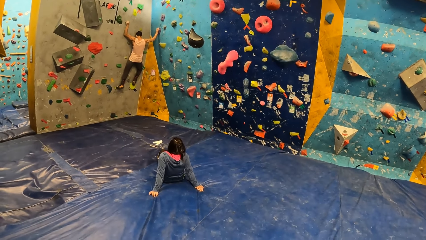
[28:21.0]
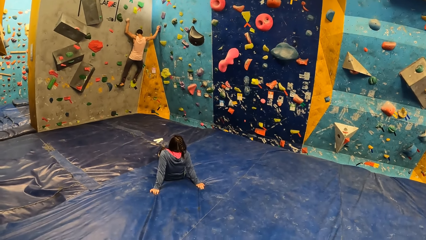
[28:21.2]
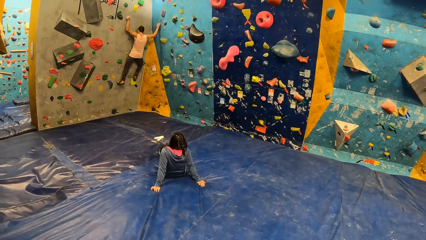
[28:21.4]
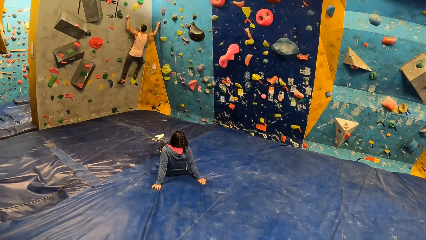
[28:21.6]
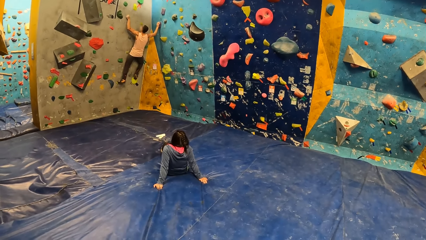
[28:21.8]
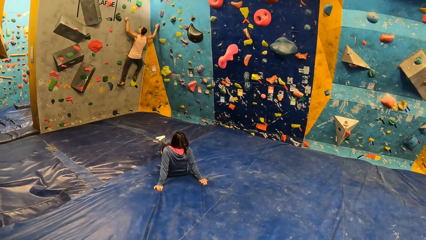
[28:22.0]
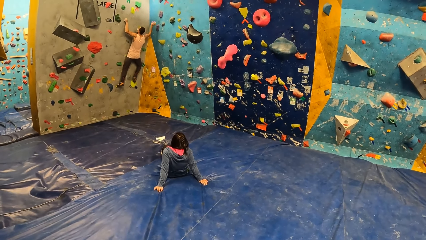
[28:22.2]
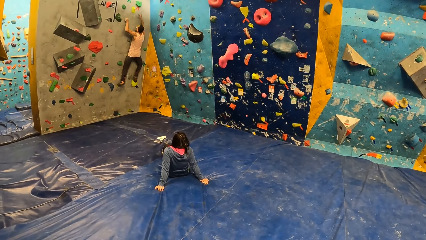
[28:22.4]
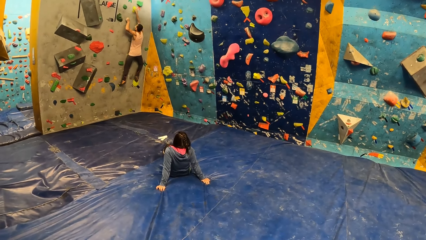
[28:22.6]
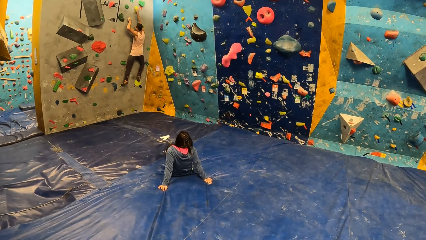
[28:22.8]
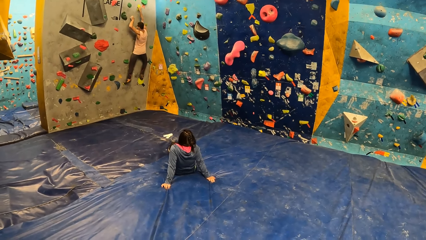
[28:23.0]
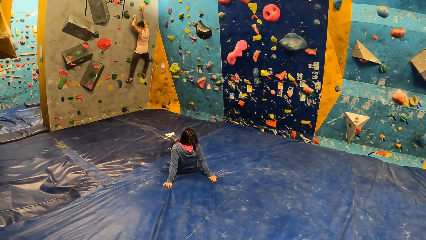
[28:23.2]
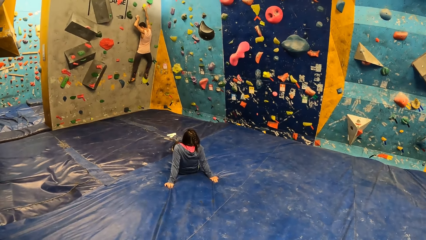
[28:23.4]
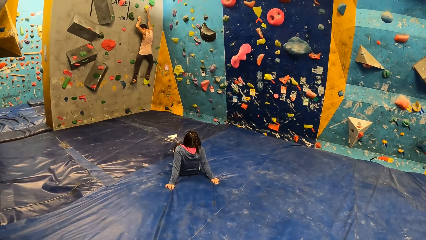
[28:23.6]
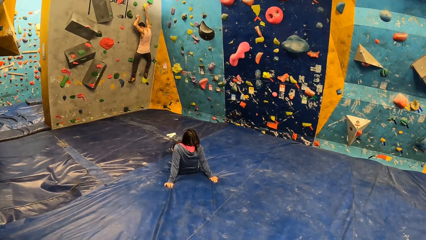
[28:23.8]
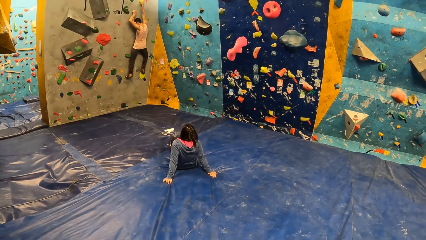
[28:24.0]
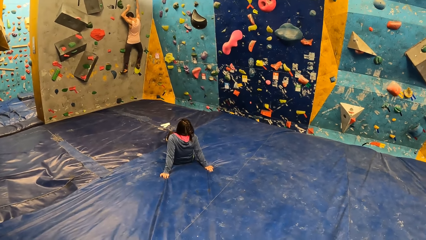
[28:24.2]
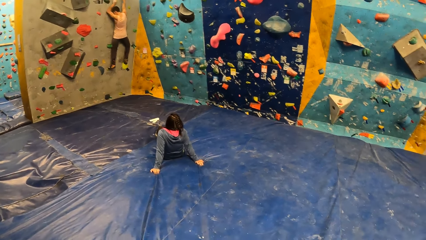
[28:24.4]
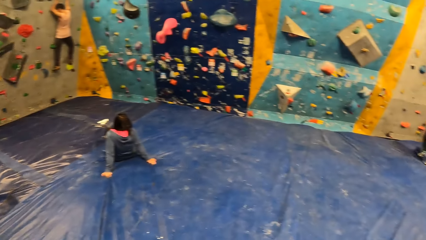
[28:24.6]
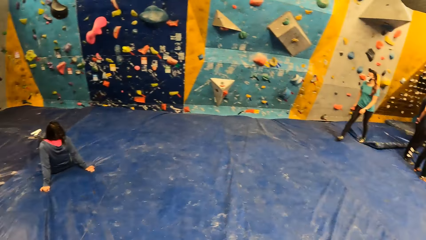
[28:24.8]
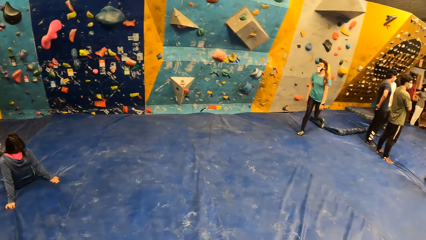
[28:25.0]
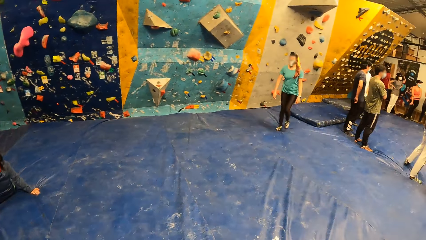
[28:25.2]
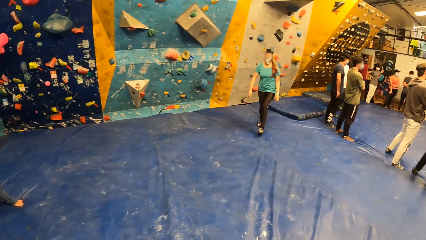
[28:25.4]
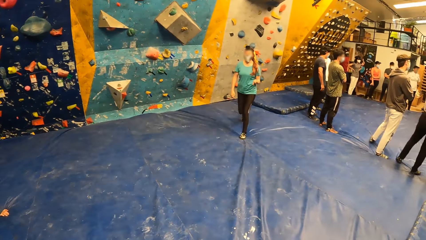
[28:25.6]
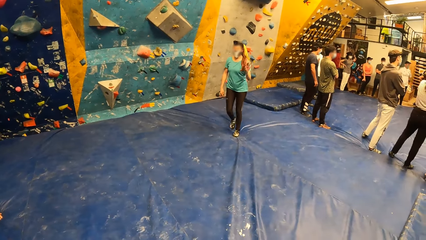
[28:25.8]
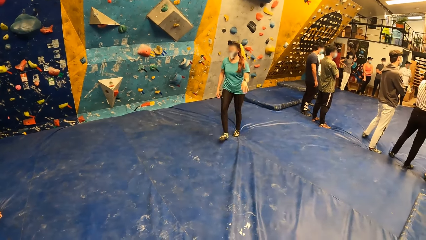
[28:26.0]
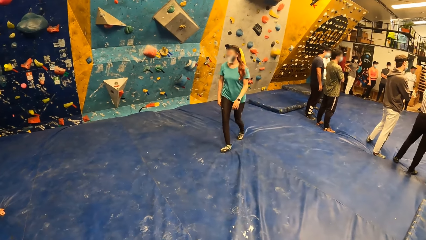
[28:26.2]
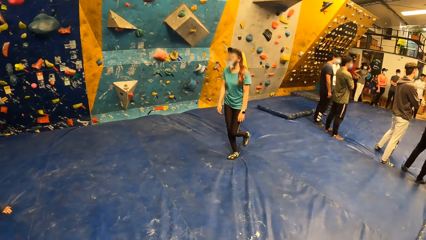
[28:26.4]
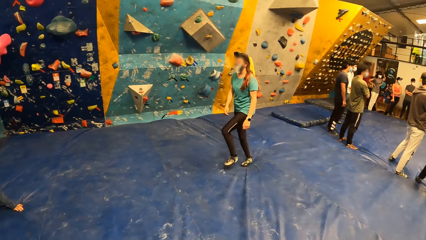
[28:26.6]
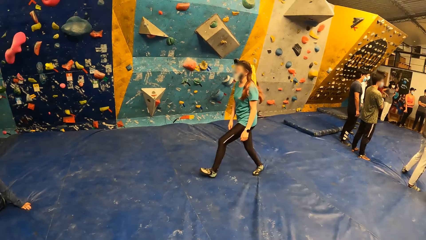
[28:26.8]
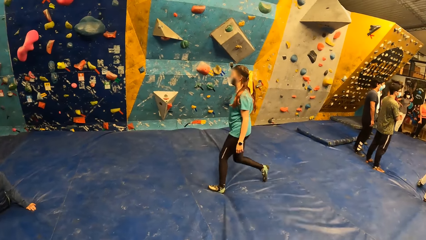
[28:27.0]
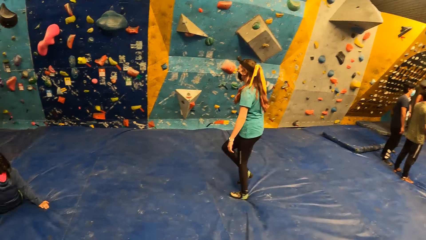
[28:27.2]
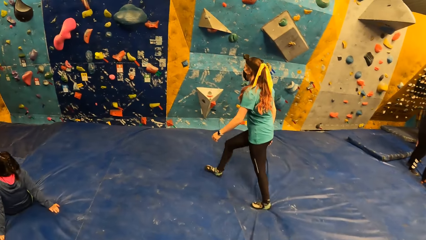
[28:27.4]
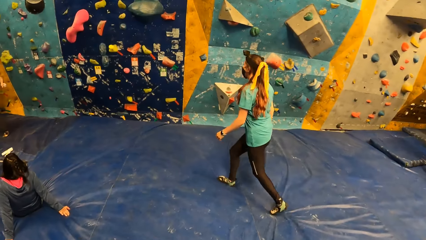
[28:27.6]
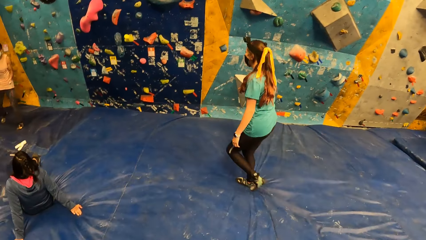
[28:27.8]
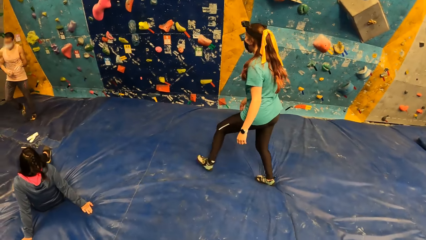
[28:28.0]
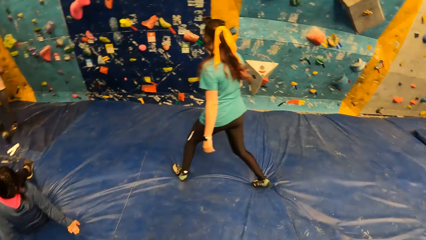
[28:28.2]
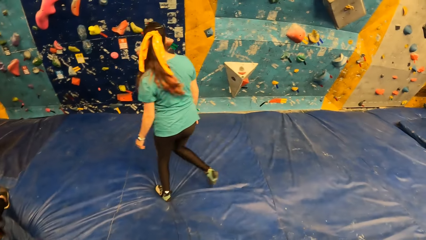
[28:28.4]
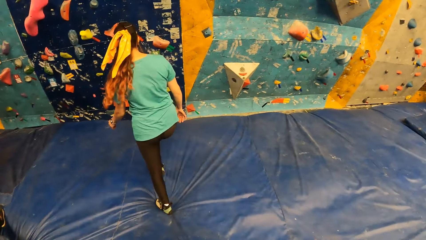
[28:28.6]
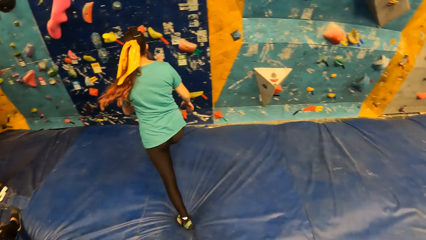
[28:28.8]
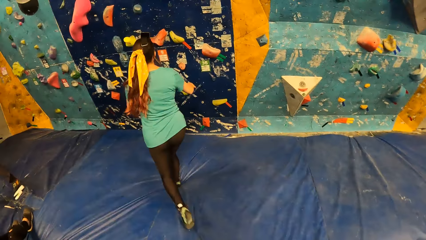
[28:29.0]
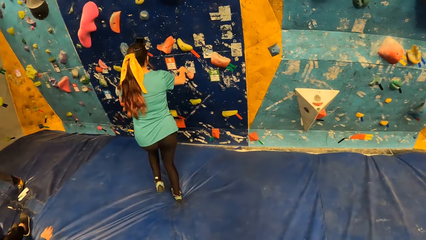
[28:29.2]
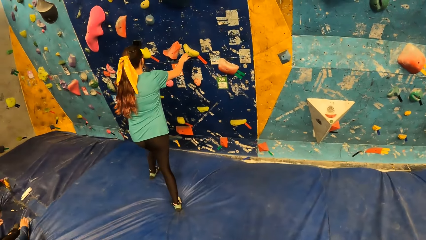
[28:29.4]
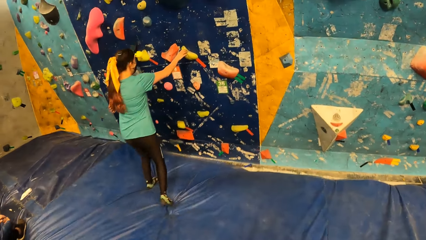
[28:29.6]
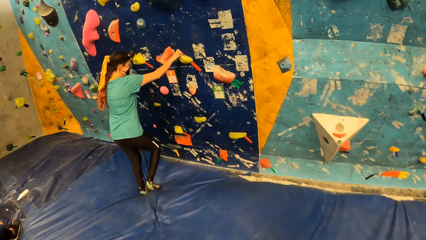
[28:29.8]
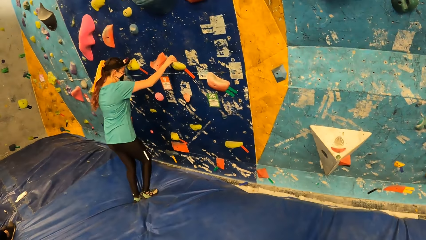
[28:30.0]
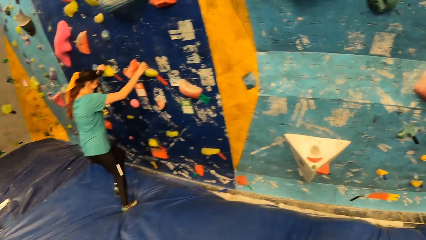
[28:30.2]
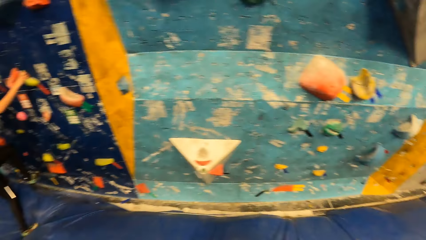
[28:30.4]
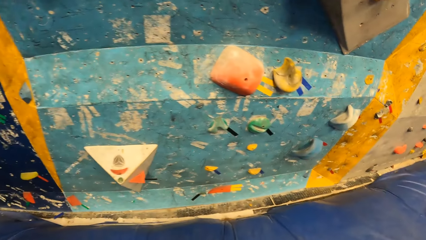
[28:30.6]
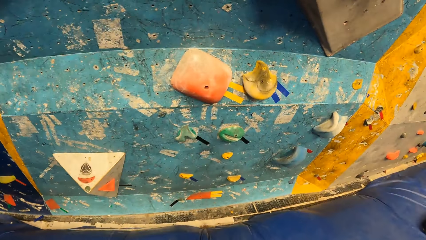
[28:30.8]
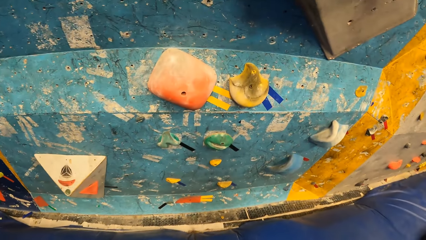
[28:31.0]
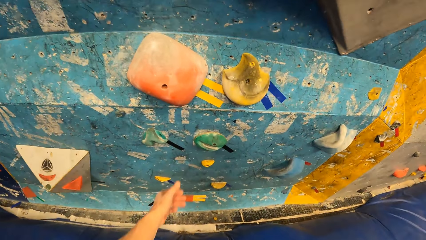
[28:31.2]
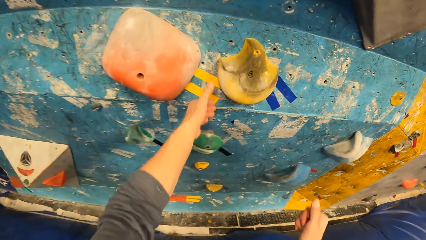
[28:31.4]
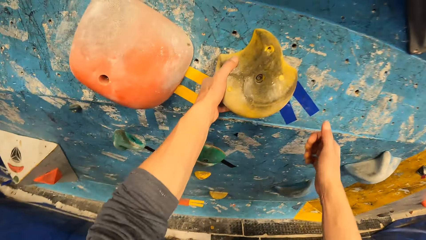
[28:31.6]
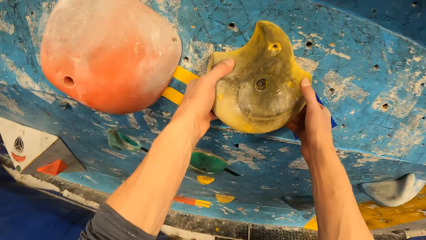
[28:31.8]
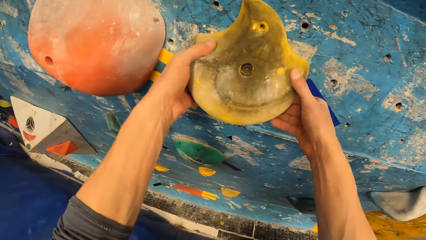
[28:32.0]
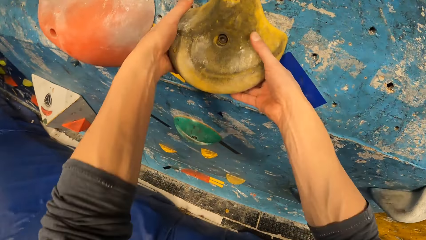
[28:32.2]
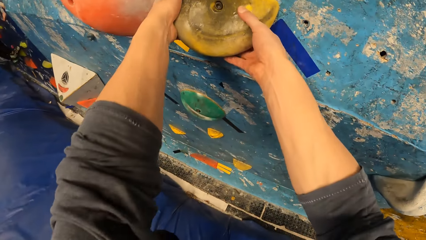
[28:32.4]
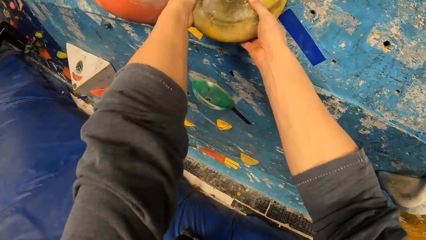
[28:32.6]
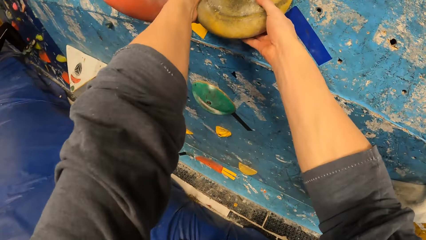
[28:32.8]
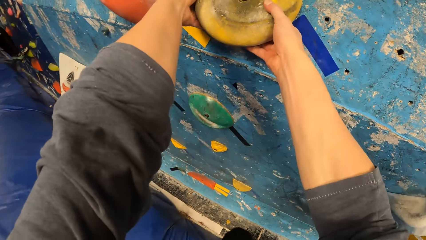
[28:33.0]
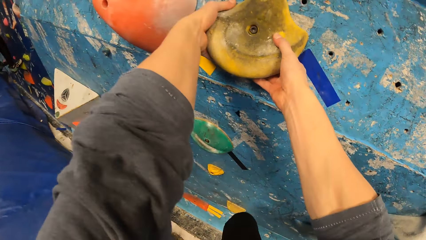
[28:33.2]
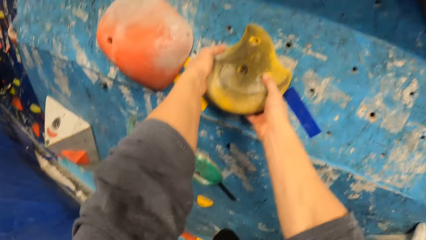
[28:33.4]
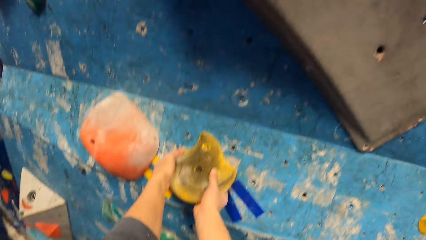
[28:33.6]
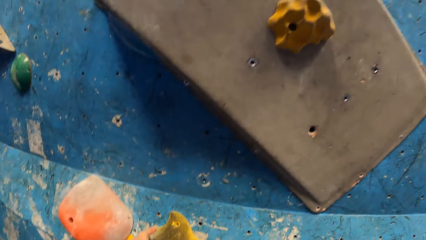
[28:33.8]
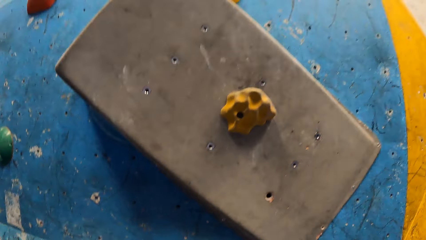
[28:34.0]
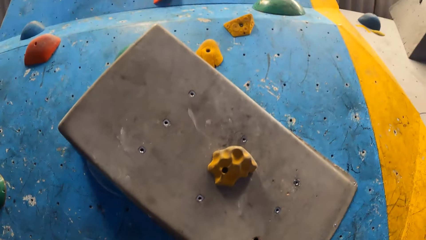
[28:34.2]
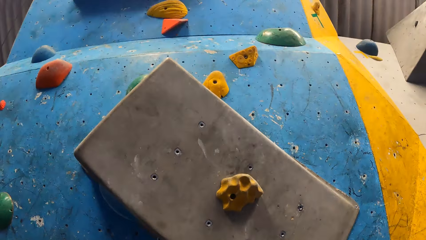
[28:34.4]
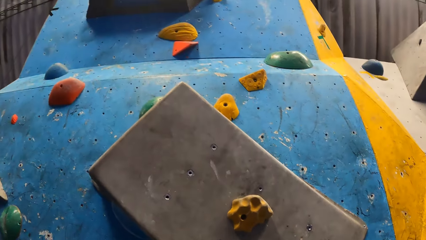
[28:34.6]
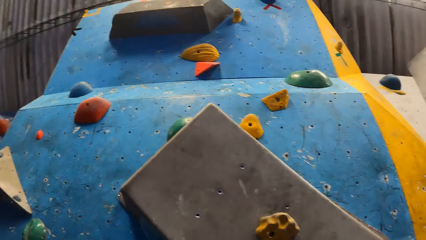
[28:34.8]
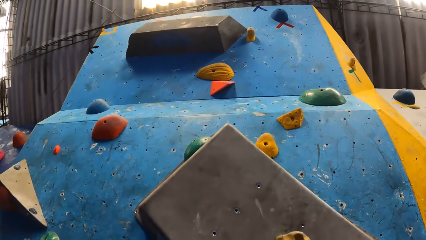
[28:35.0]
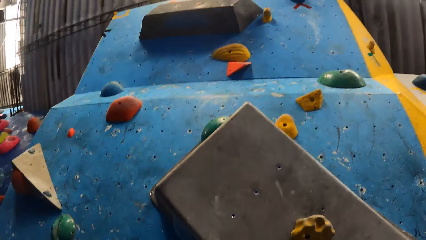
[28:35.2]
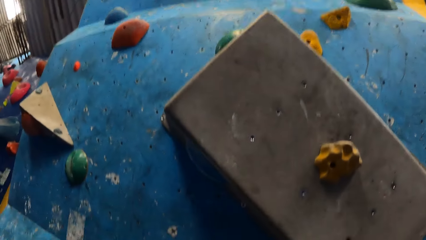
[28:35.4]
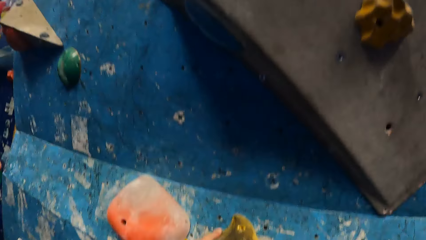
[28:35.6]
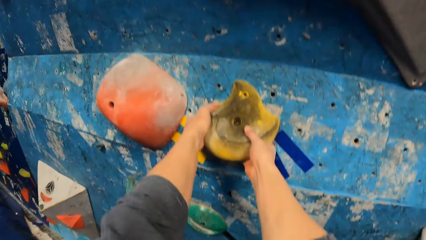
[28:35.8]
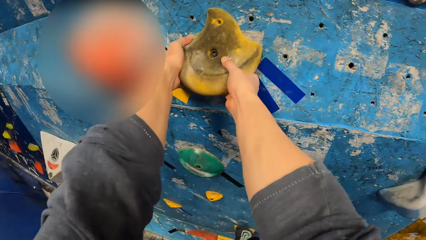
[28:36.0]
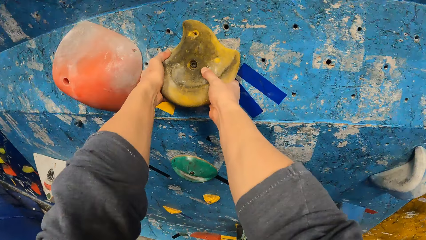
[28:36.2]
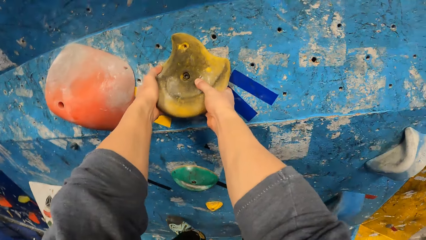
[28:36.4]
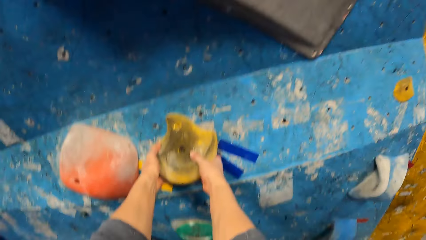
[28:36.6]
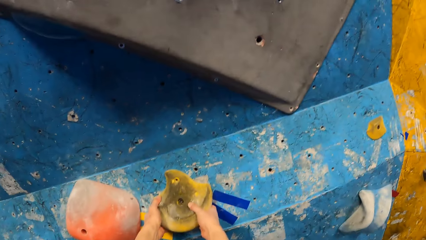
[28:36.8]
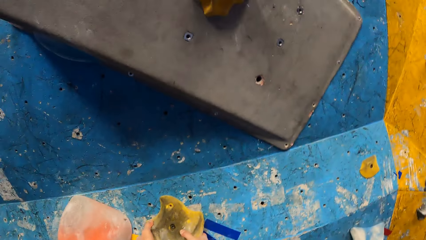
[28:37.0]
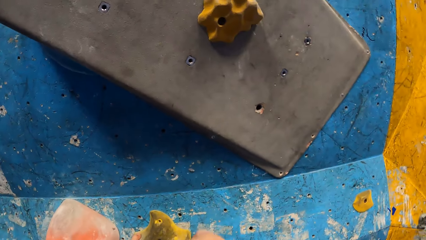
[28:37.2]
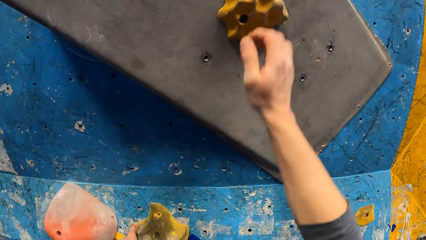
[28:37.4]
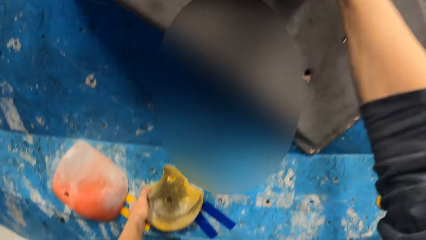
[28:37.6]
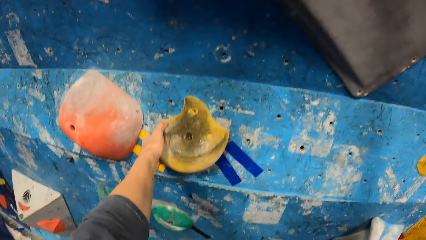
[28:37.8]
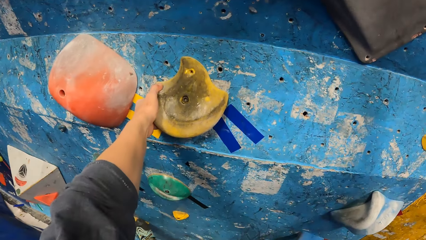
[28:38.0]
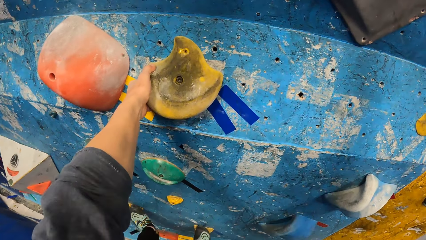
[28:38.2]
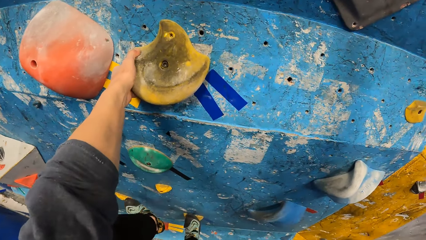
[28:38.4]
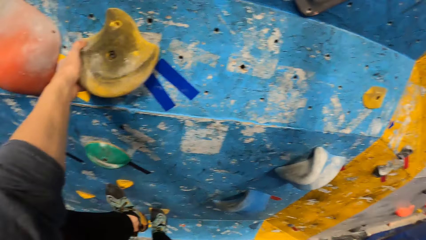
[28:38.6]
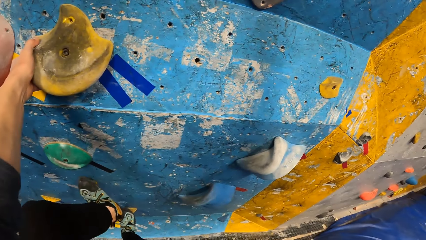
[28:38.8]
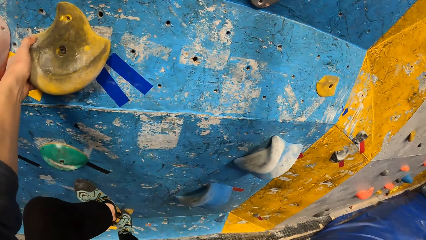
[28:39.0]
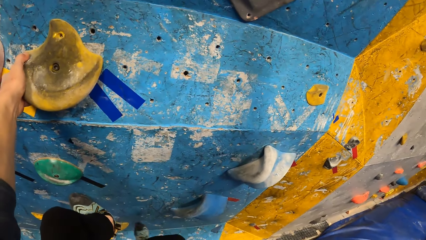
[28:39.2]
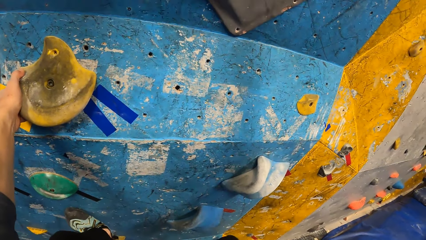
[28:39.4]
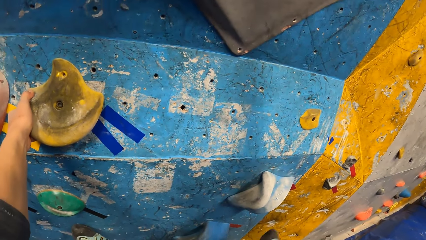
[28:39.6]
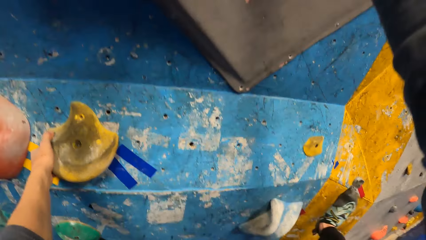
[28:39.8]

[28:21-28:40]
A woman walks through the bouldering gym. The camera wearer gets closer to the wall. The woman climbs a bouldering wall. The camera wearer climbs the bouldering wall. They hold a rock with both hands.
